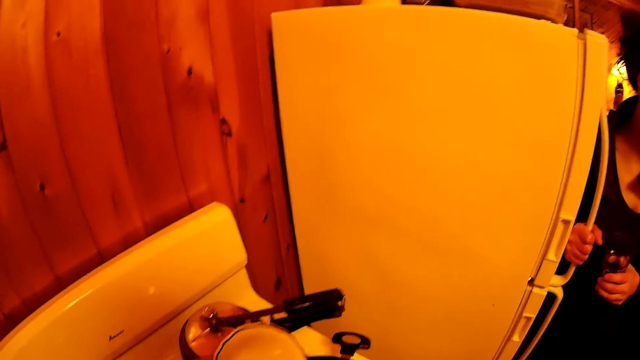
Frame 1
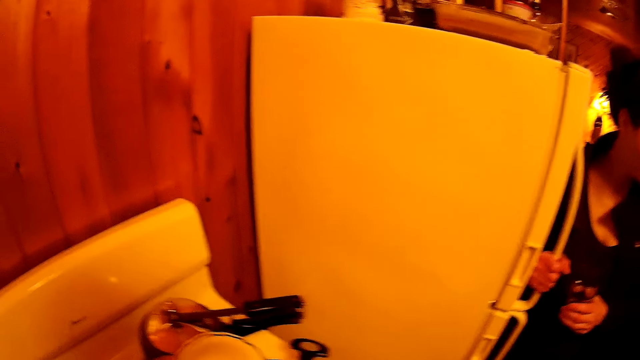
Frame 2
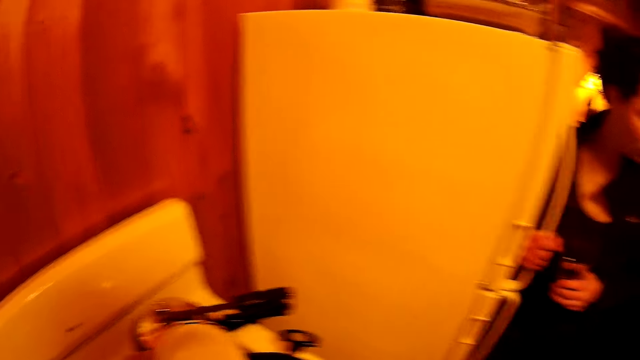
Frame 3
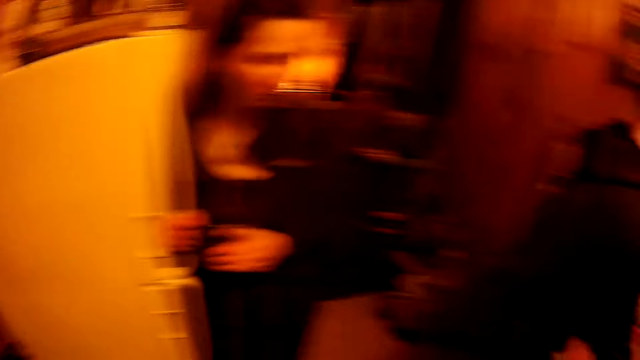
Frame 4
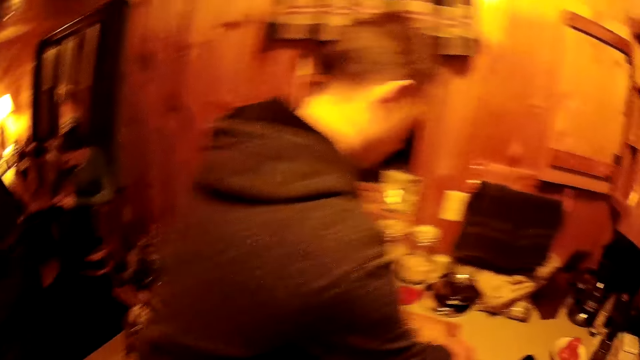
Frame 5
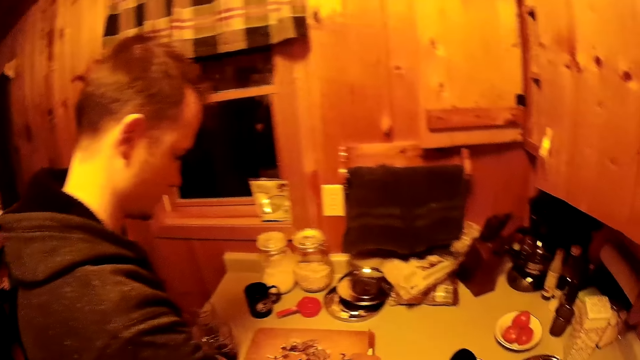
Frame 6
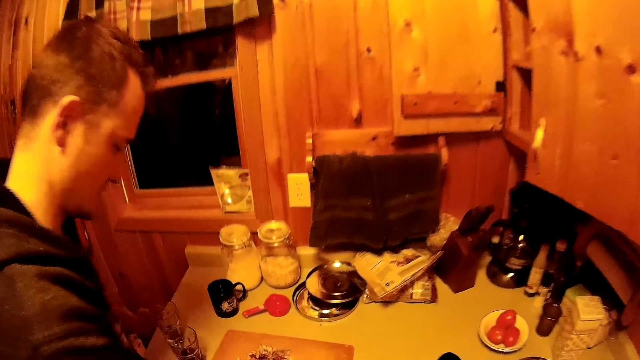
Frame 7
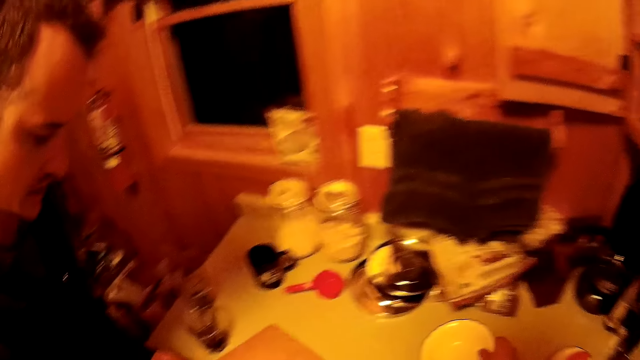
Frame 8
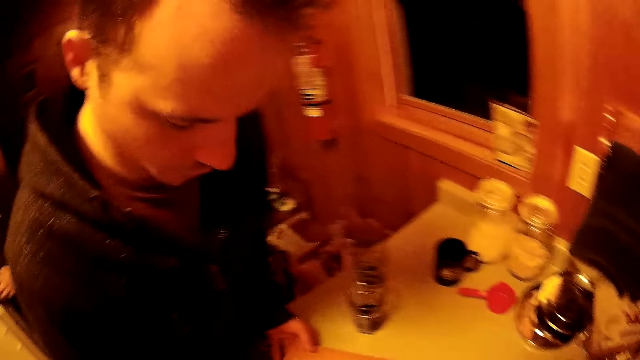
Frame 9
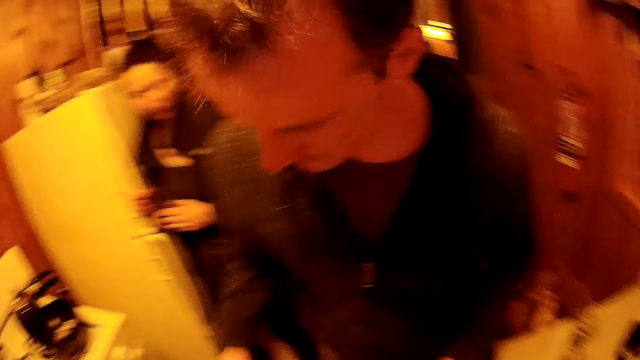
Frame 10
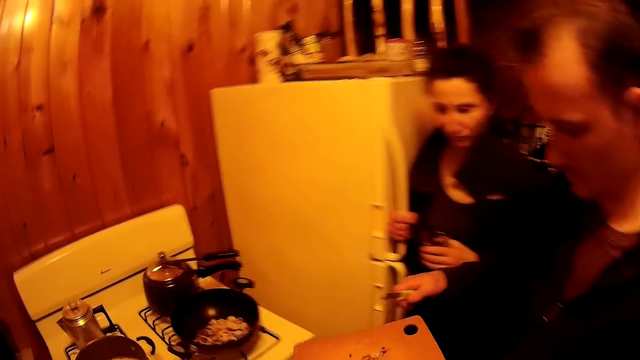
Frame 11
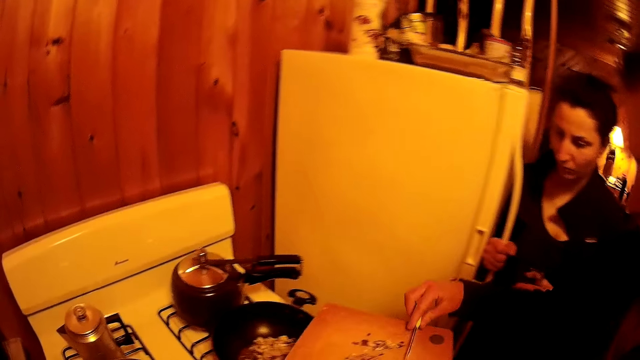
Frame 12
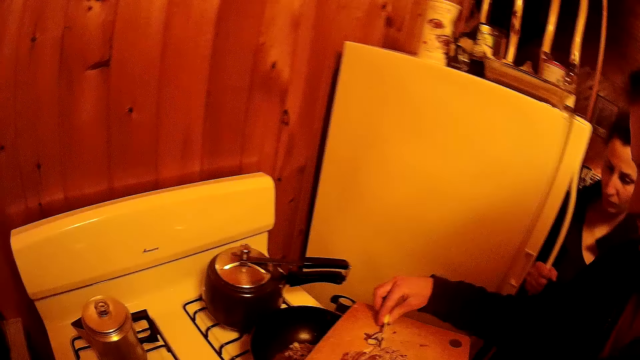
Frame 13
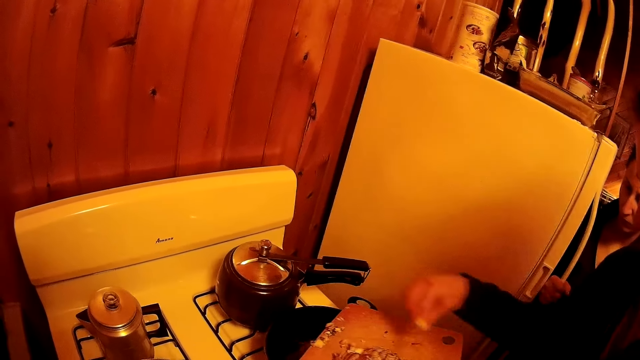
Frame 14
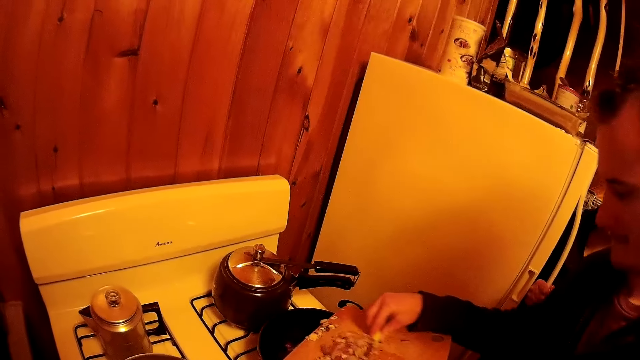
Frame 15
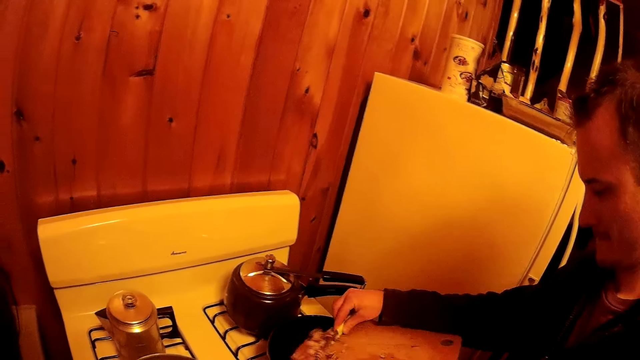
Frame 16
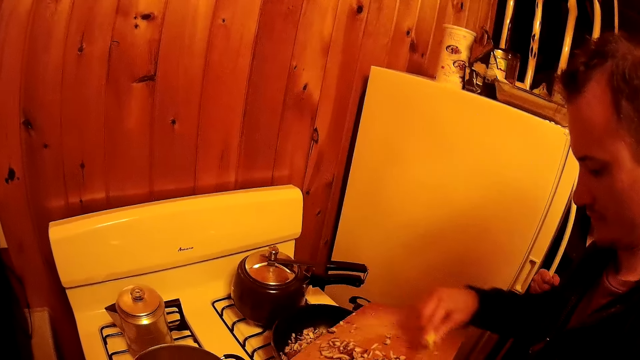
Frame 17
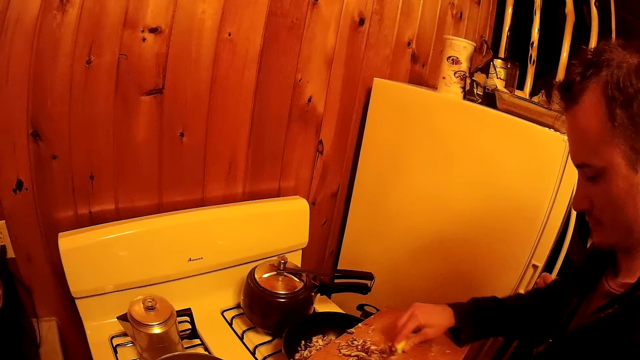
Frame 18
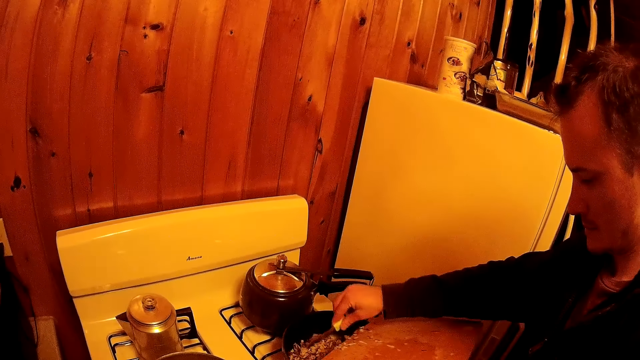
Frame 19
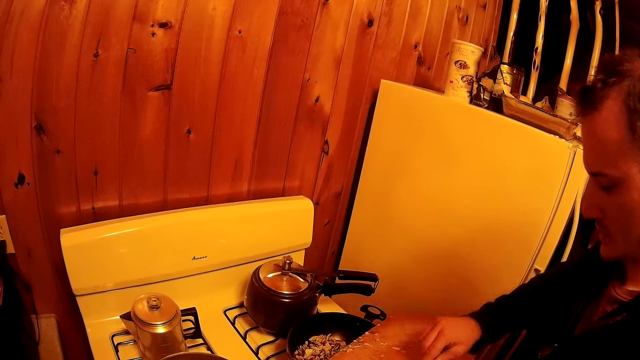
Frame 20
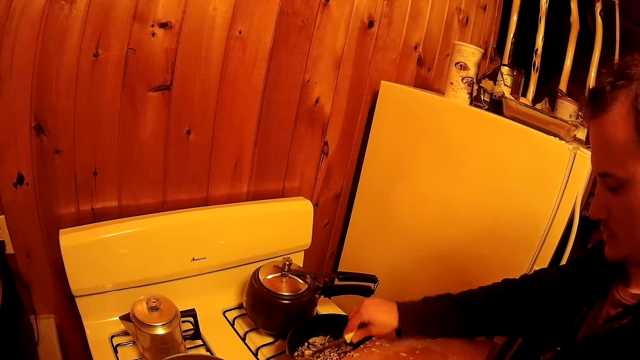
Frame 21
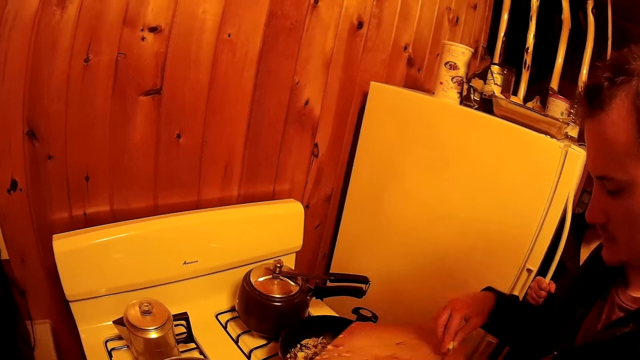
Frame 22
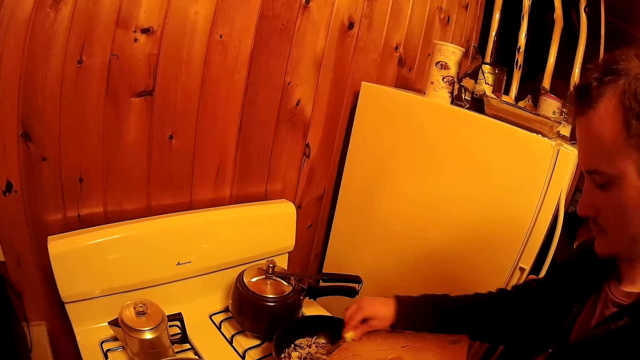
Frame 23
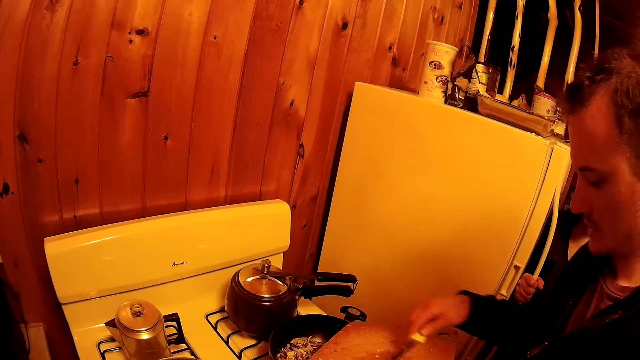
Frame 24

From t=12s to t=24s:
The camera wearer walks around the room. A woman holds the fridge. A man chops onions. The camera wearer puts the bowl on the table. The man walks around the room. The man pours the onions in a frying pan.

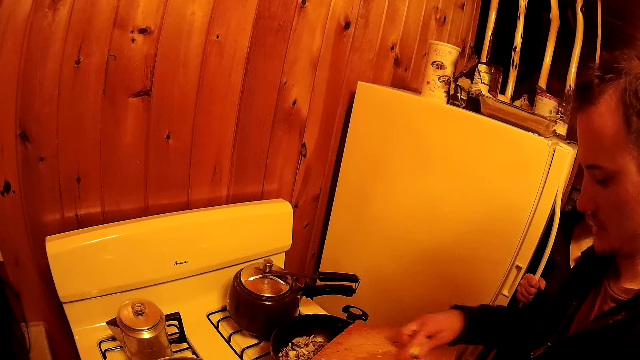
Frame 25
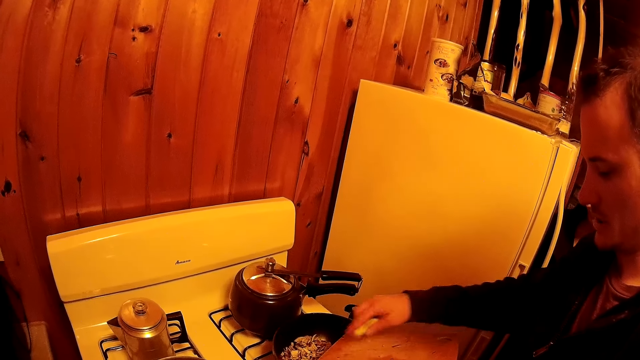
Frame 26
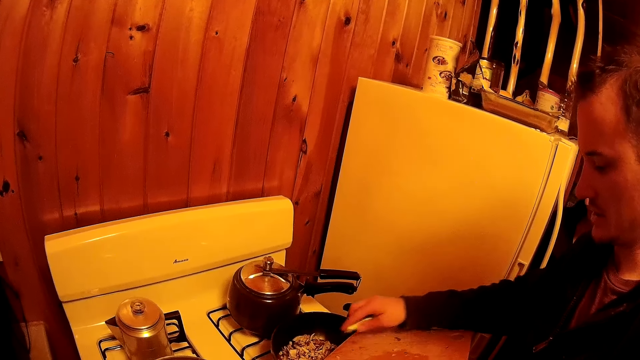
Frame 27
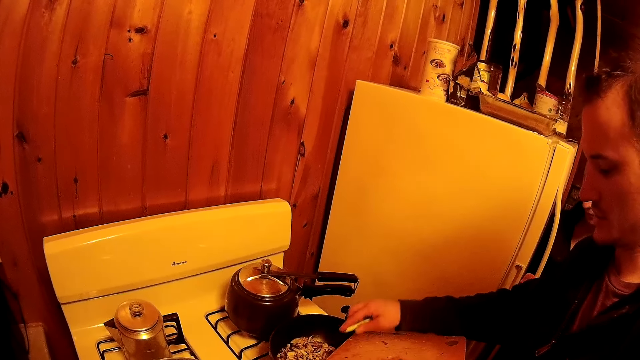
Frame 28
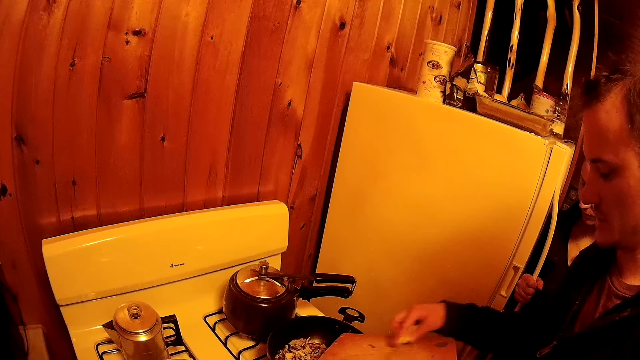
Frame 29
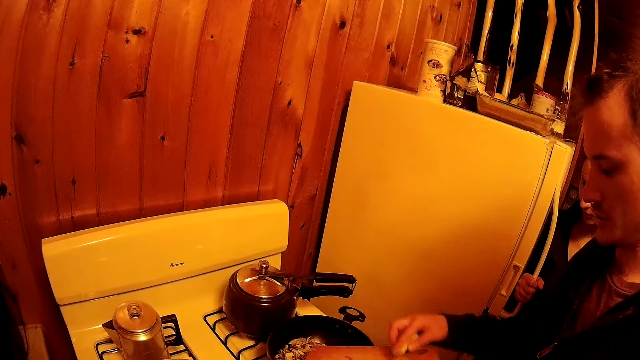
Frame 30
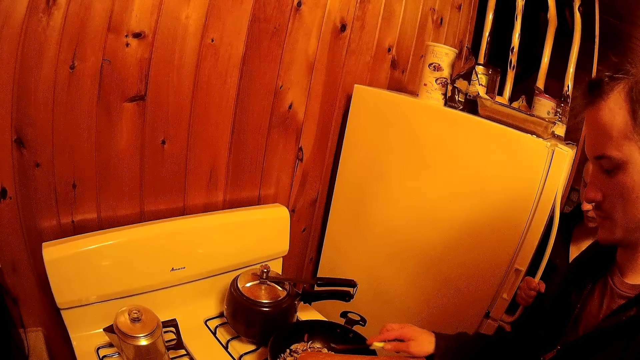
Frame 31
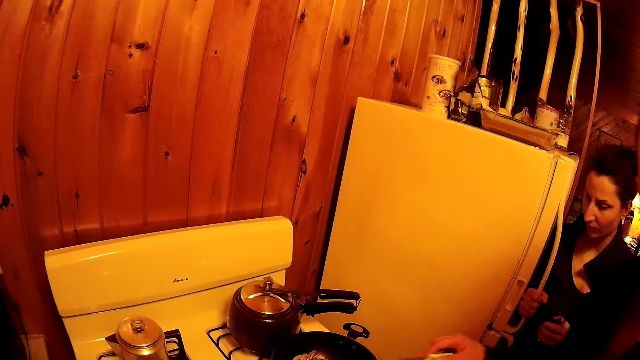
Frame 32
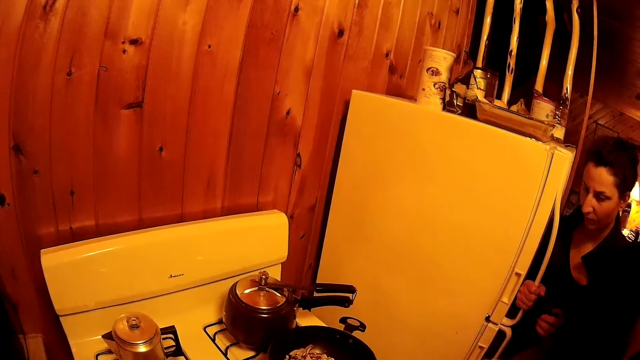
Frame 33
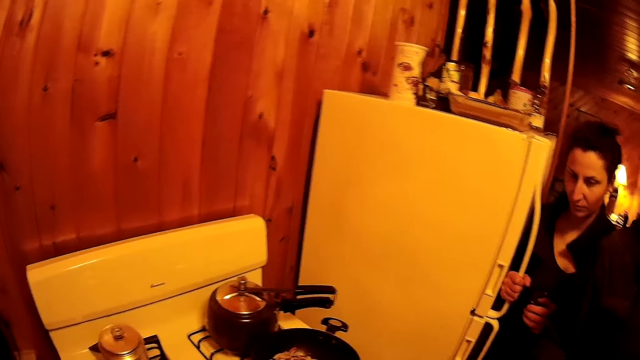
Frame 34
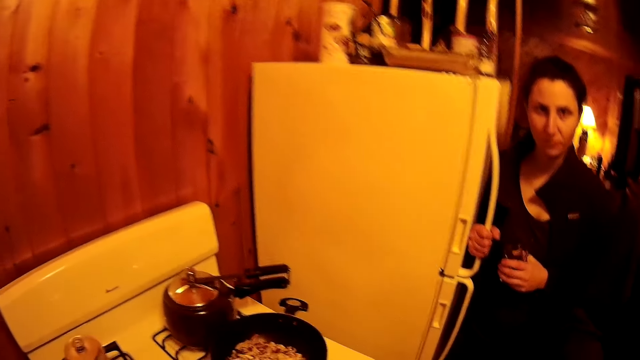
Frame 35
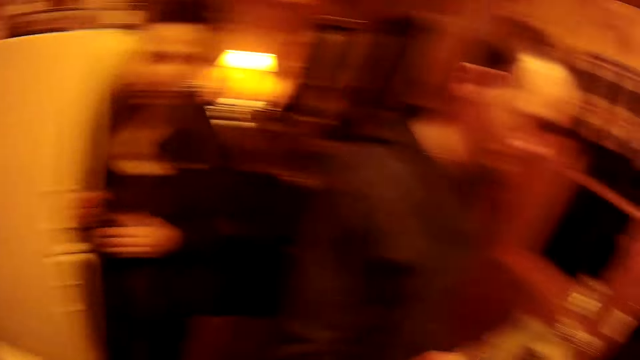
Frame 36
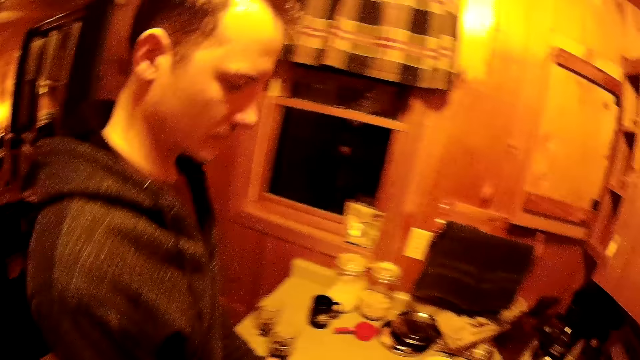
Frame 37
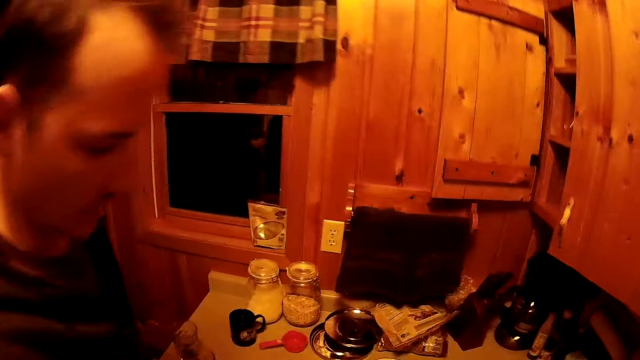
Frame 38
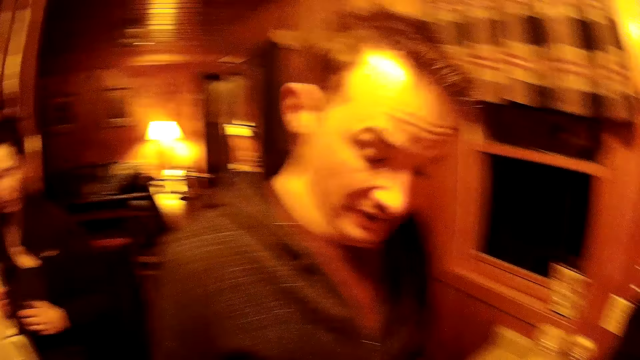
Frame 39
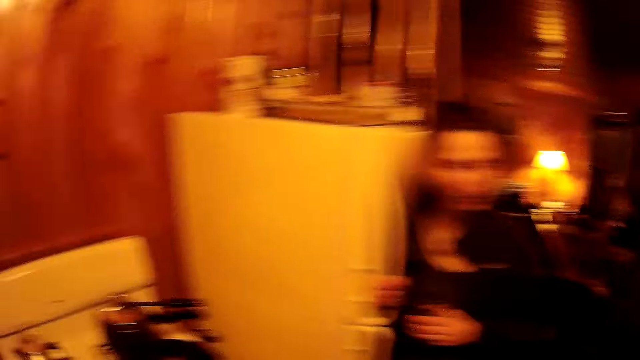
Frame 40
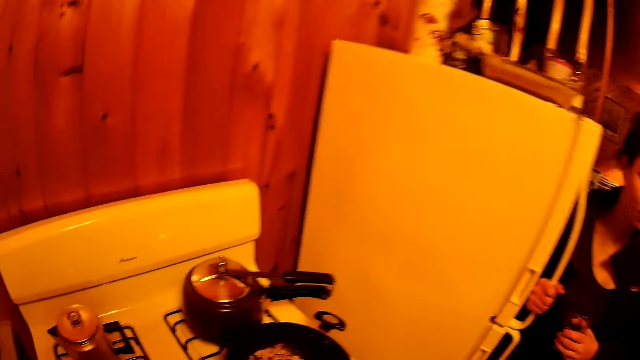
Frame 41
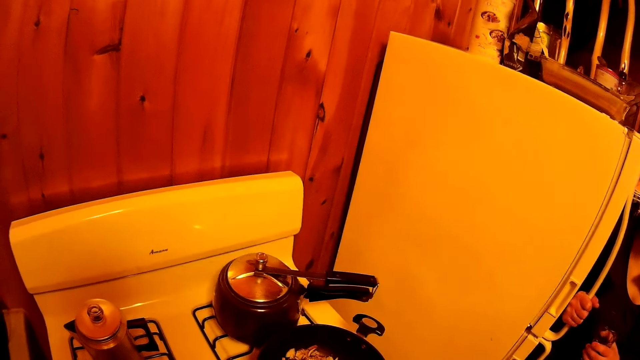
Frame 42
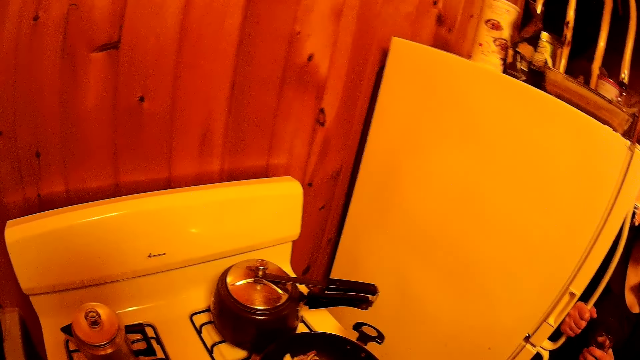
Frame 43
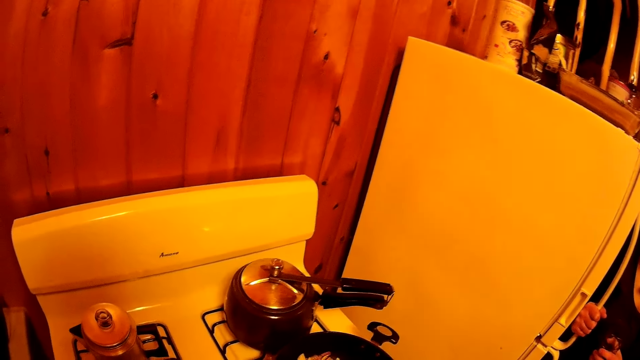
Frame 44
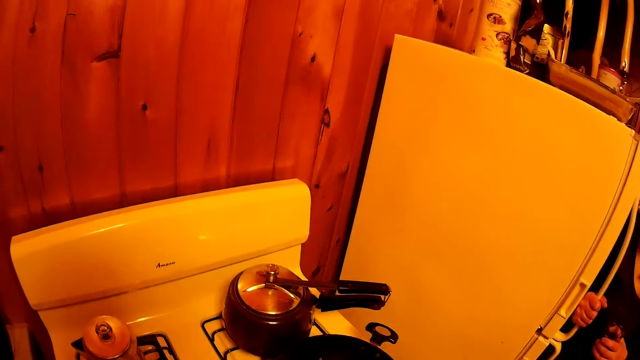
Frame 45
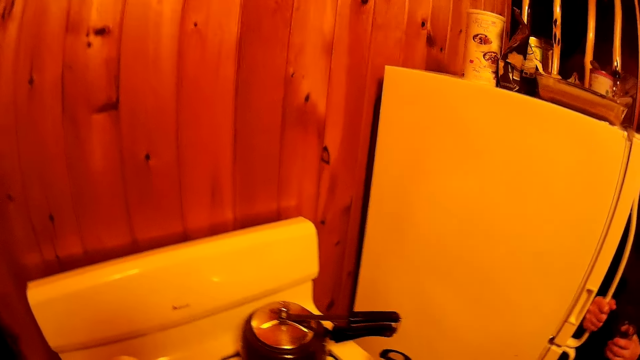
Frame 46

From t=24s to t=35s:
The camera wearer walks around the room.
